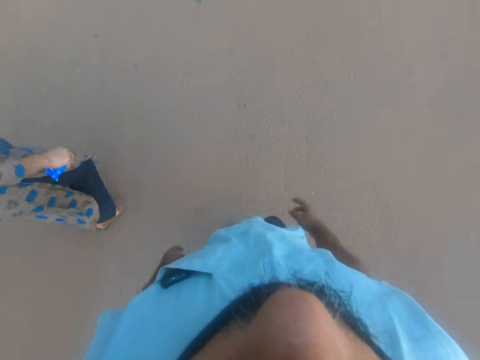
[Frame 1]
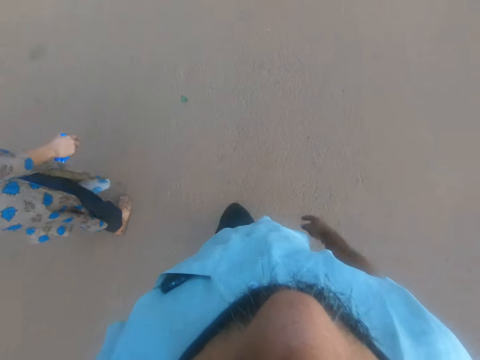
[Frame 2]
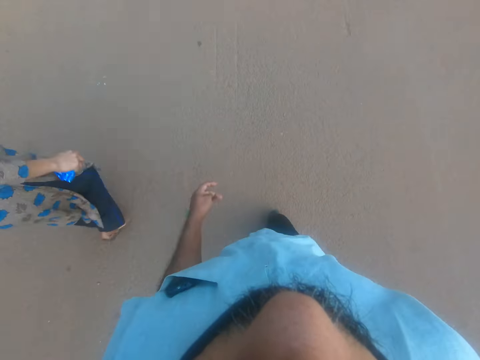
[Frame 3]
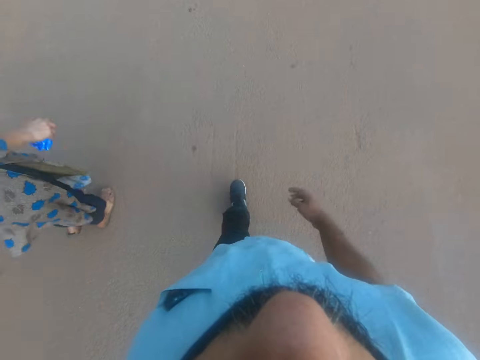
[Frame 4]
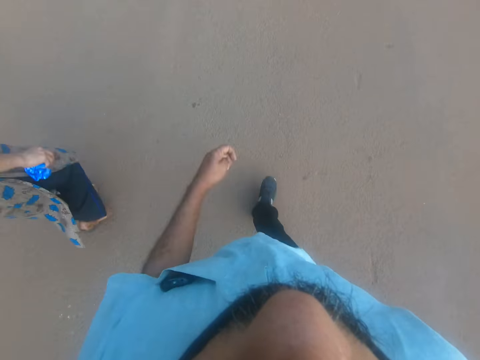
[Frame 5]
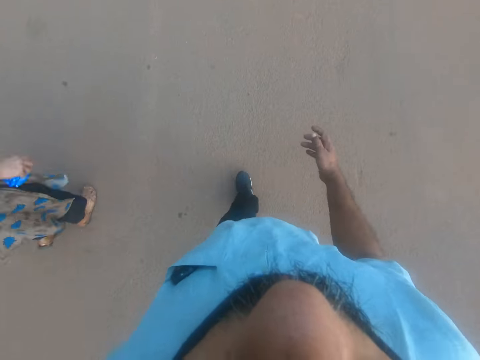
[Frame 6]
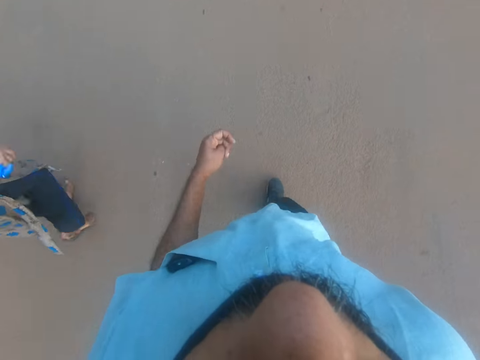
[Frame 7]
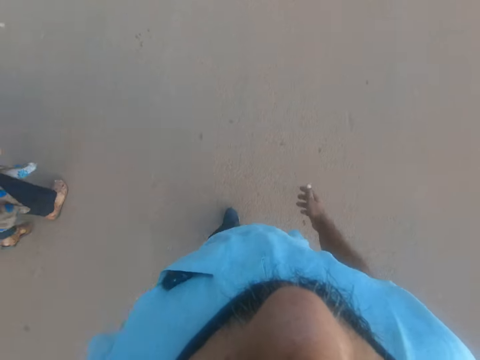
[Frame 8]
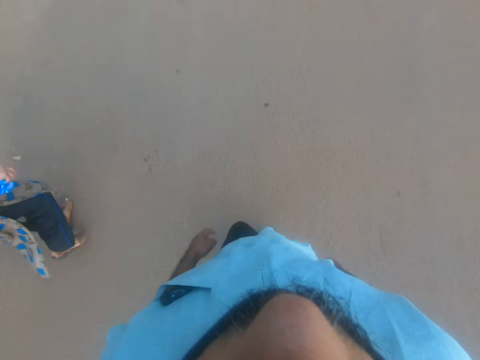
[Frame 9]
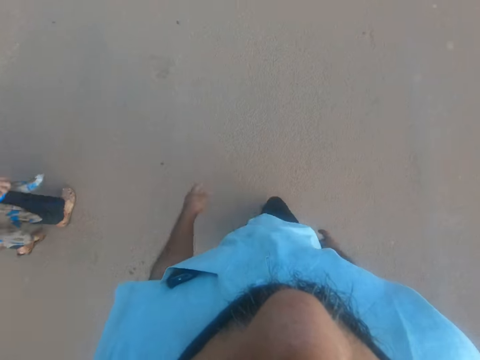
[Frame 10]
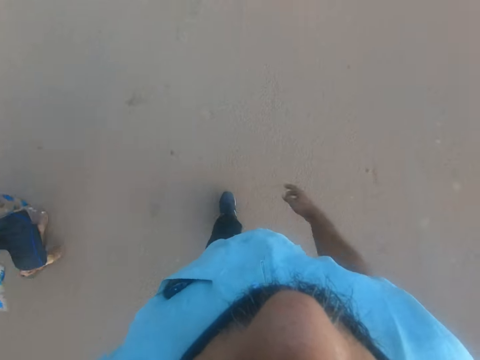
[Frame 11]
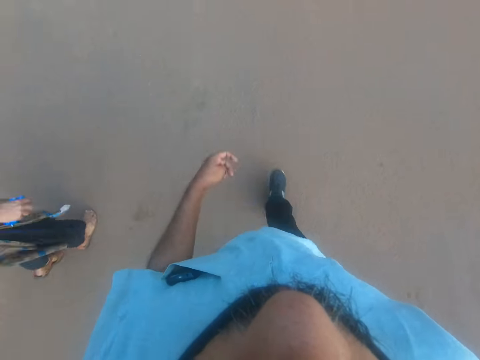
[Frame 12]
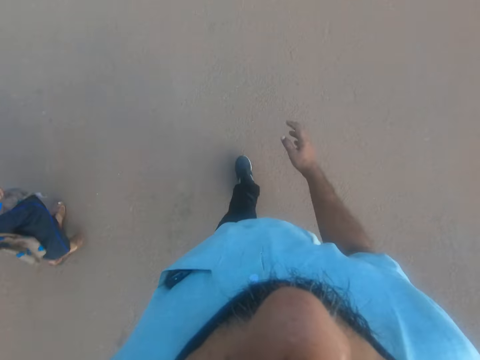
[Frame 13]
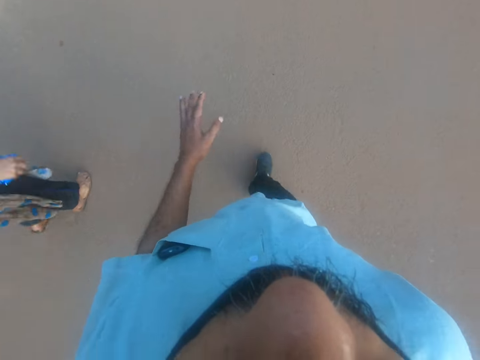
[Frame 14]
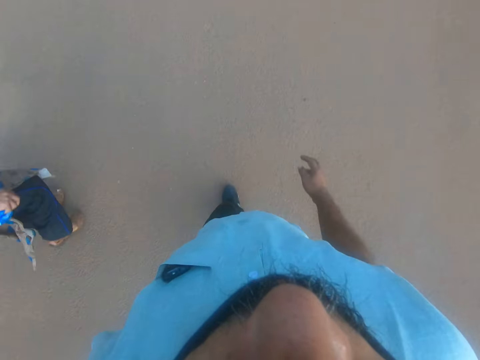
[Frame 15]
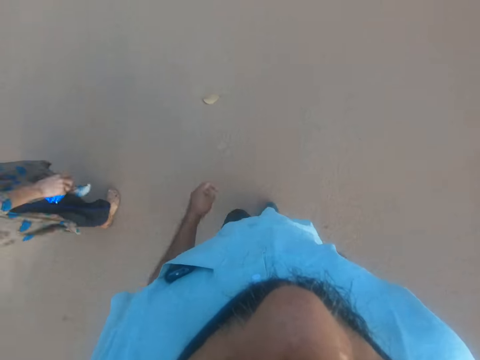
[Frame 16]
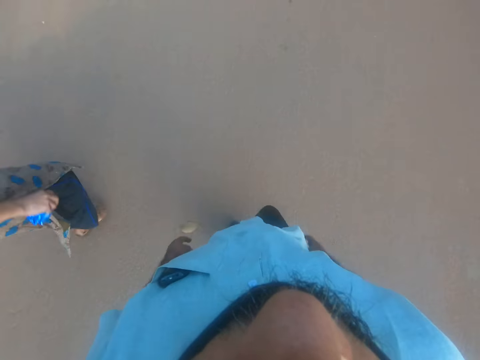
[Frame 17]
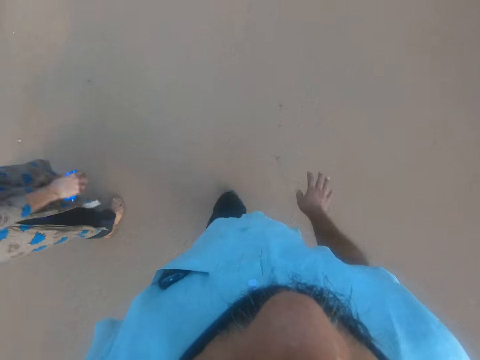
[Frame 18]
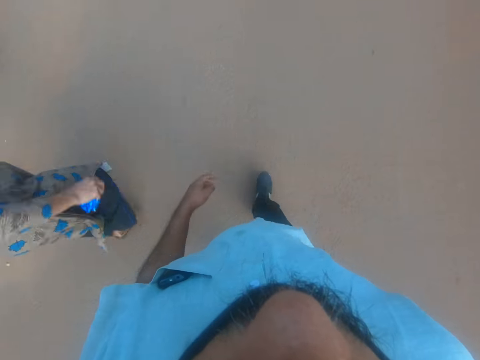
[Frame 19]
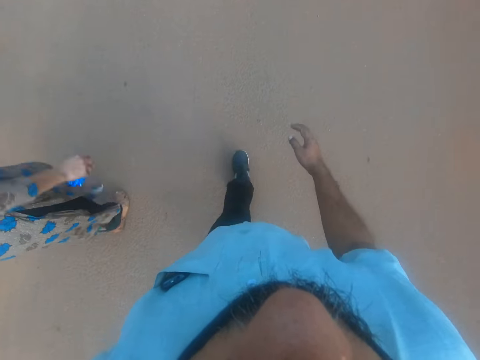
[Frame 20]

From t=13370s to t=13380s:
The camera wearer continues to work.

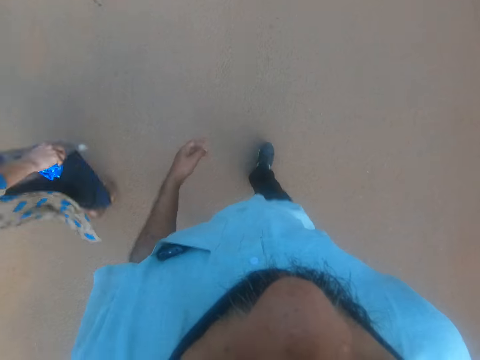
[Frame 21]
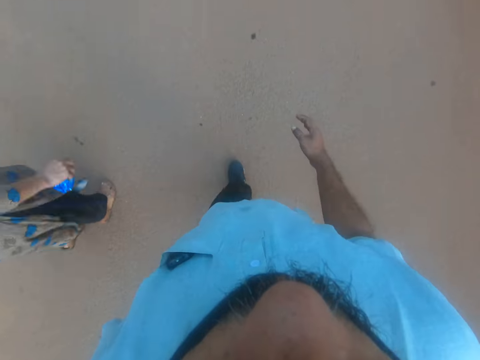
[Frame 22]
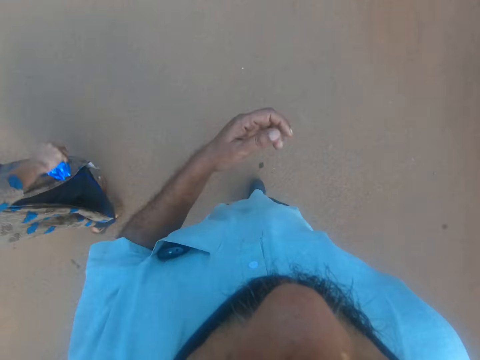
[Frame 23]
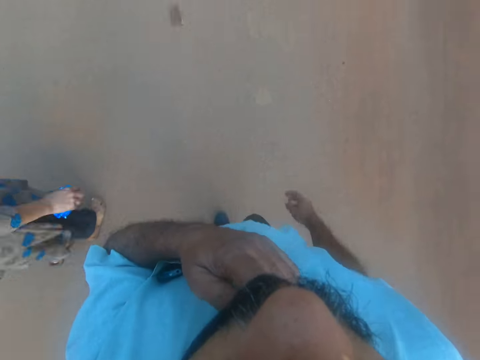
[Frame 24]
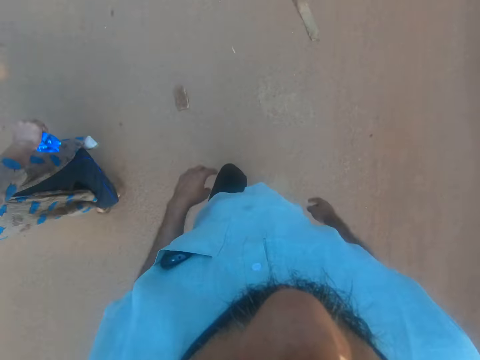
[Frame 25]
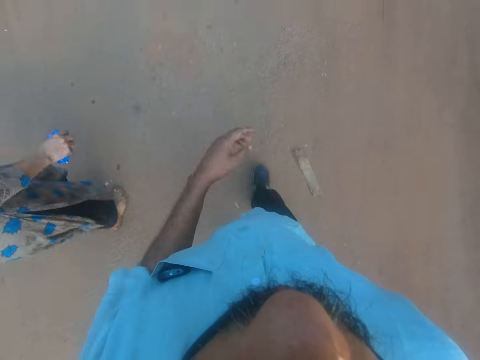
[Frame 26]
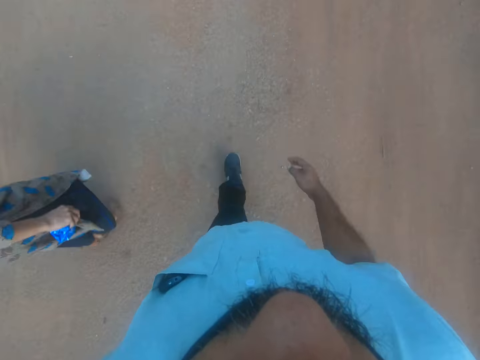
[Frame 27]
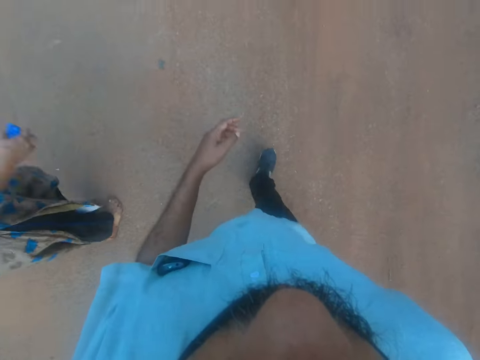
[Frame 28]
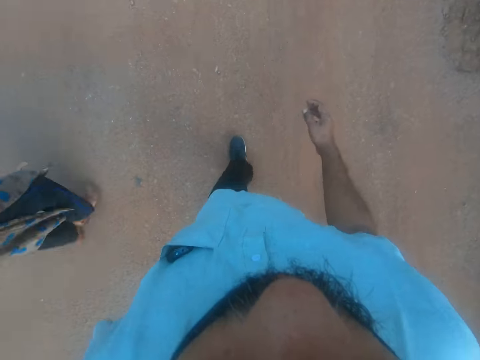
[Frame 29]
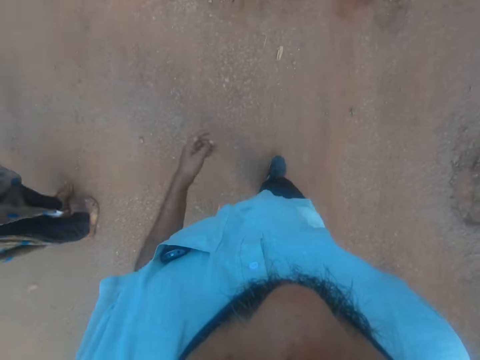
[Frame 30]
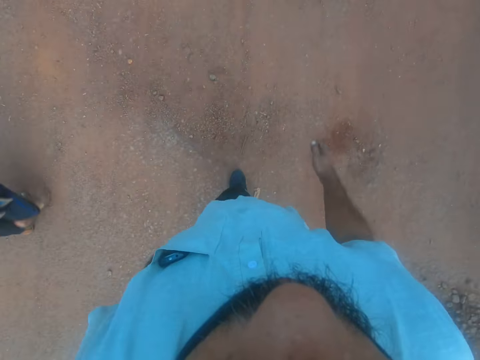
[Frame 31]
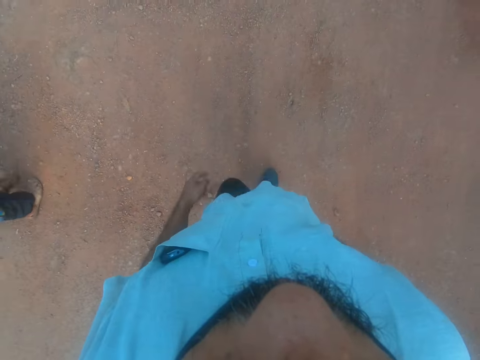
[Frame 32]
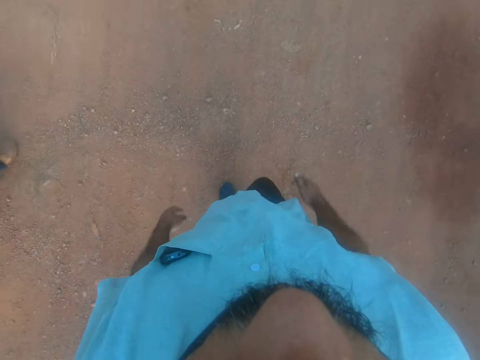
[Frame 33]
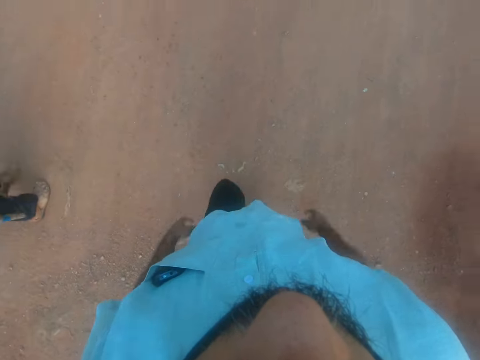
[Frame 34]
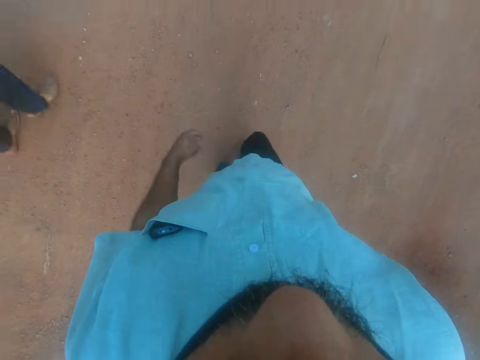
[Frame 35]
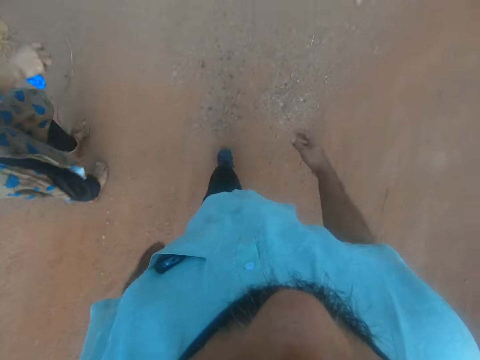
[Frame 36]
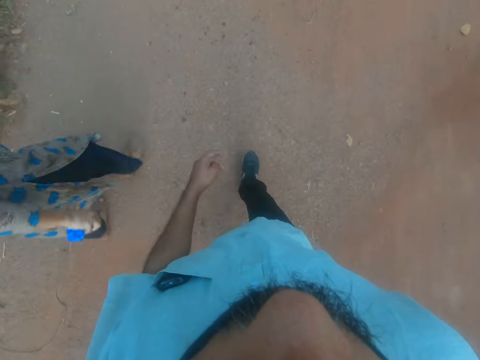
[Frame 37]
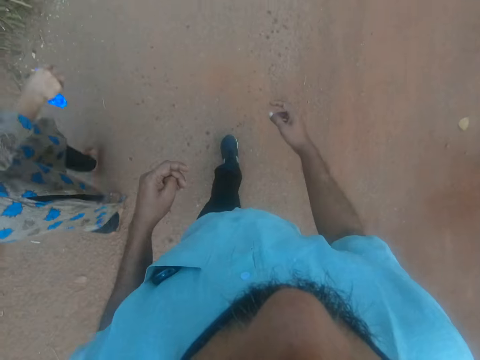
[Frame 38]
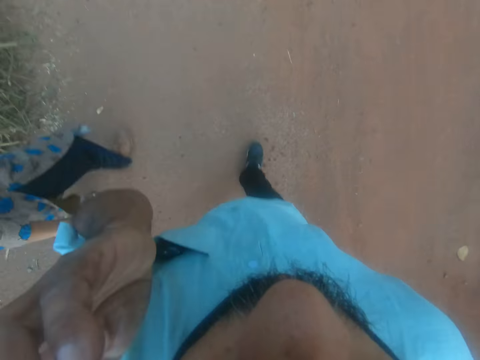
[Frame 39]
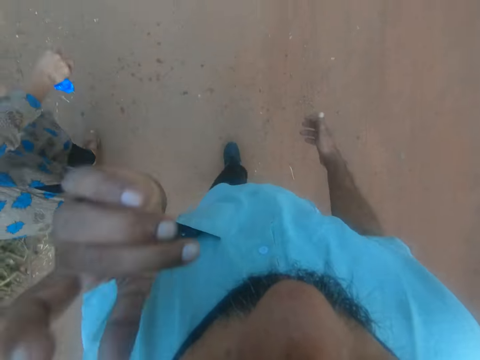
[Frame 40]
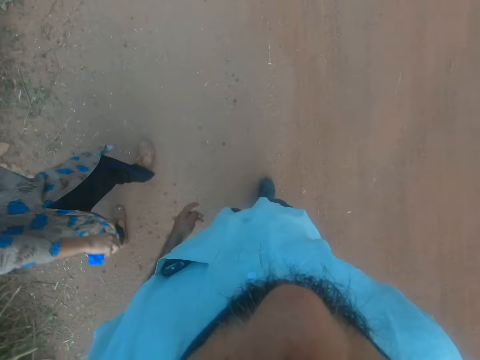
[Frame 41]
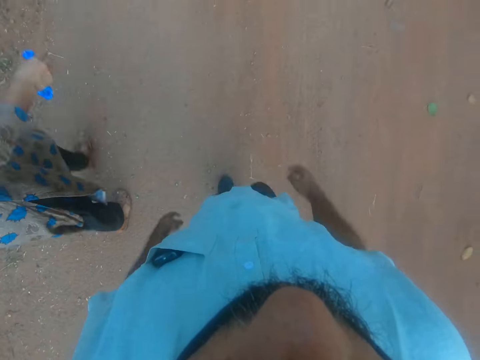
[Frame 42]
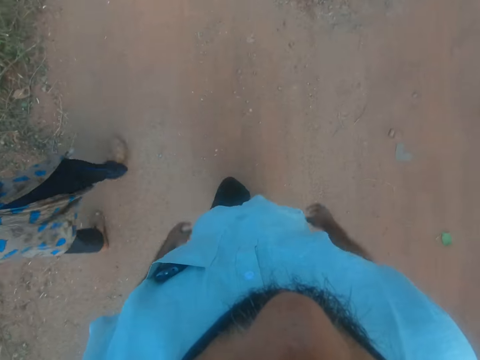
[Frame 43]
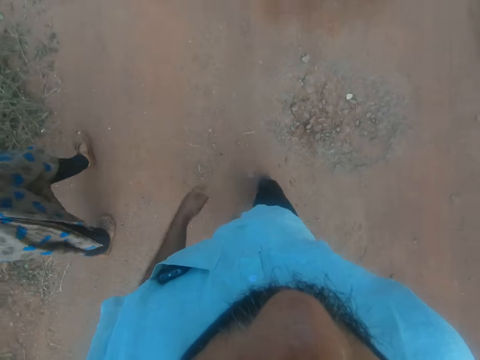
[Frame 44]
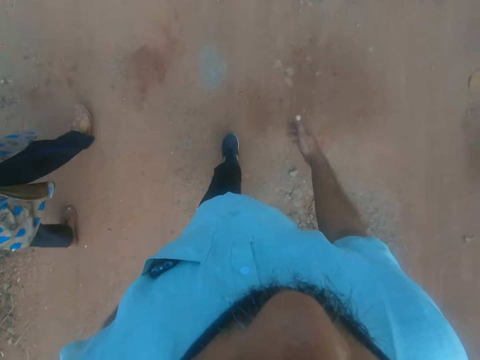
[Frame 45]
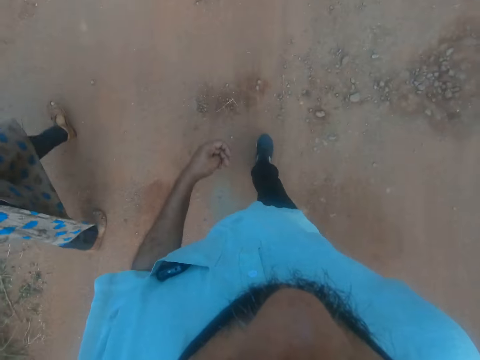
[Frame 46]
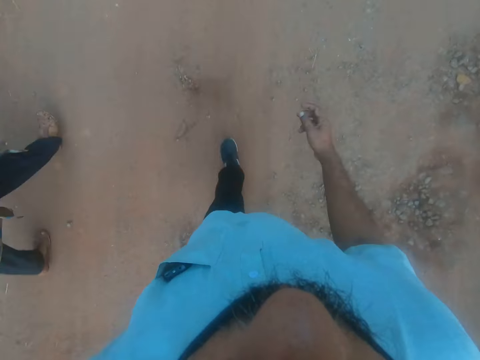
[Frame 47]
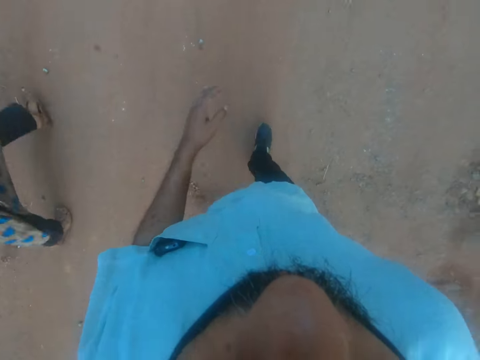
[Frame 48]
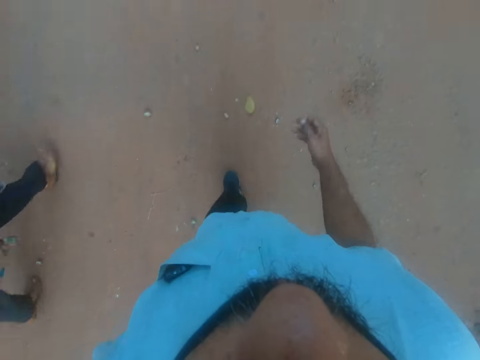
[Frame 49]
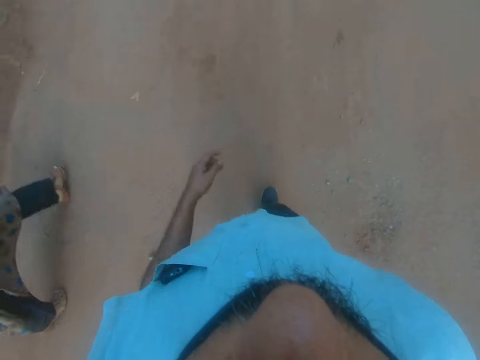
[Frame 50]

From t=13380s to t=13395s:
The camera wearer touches the mask. He walks on the road. He lifts the left hand. He touches his face. He walks on the road.
